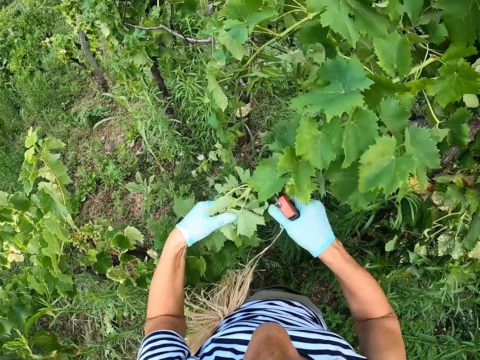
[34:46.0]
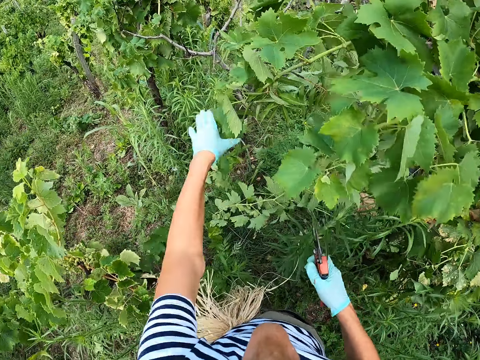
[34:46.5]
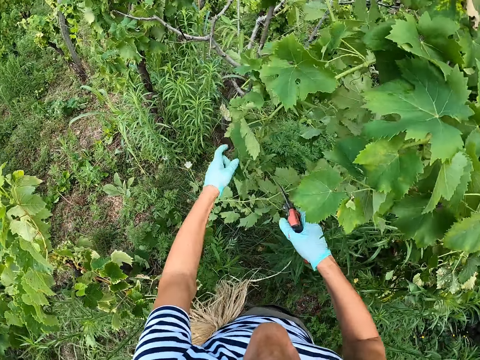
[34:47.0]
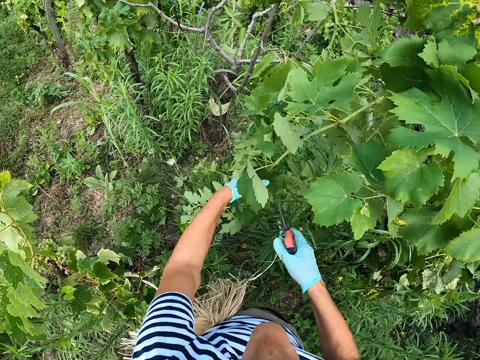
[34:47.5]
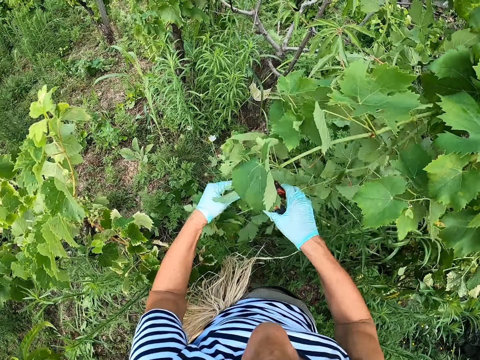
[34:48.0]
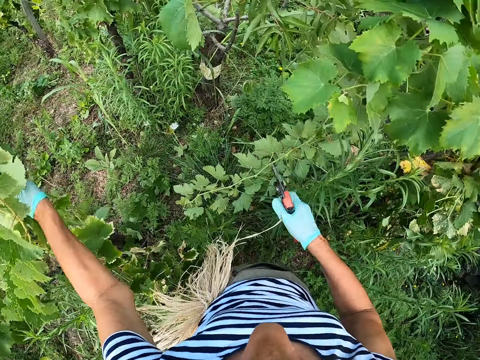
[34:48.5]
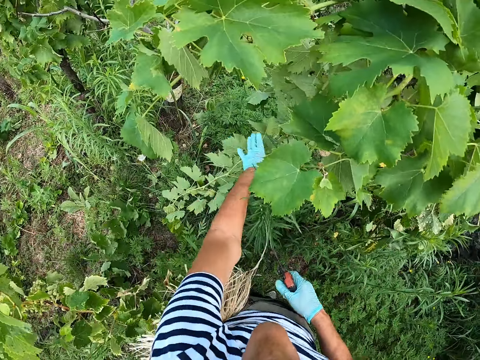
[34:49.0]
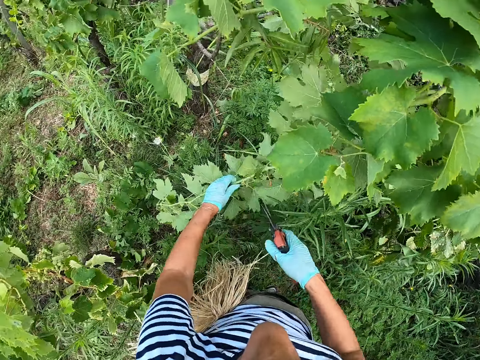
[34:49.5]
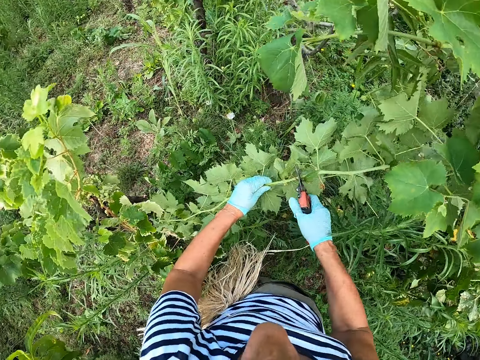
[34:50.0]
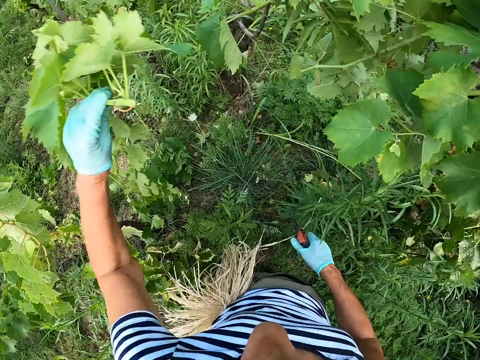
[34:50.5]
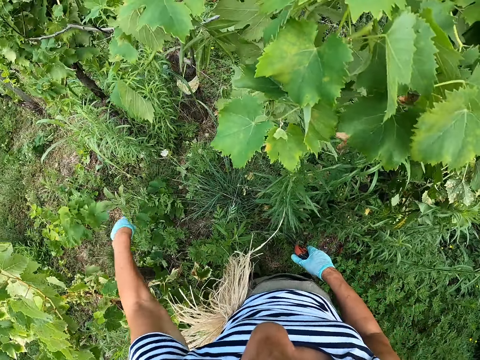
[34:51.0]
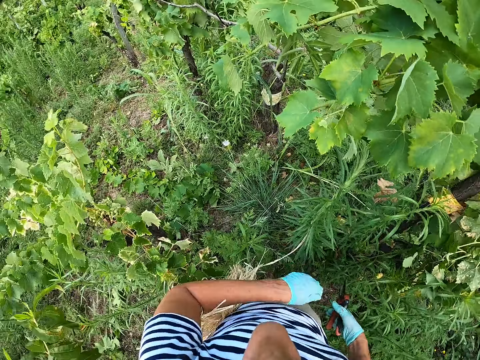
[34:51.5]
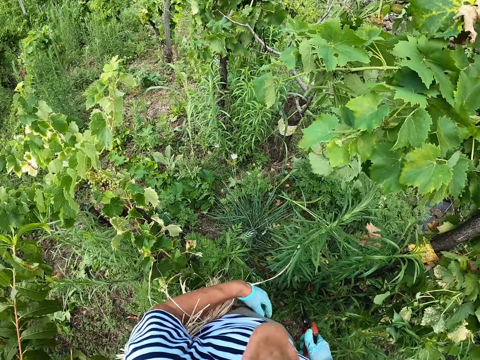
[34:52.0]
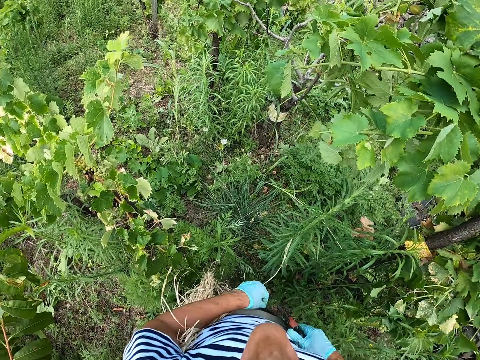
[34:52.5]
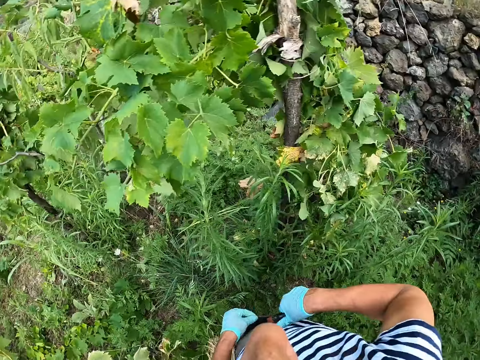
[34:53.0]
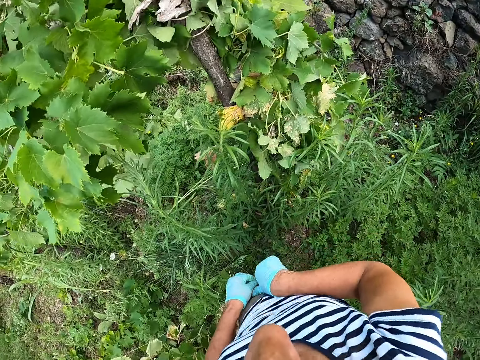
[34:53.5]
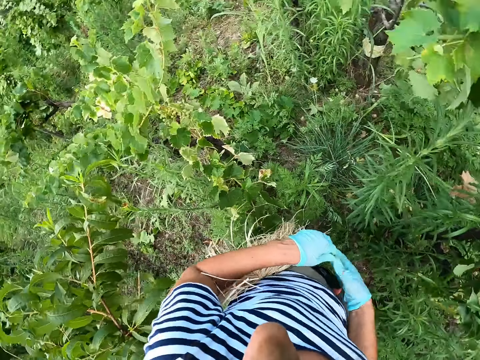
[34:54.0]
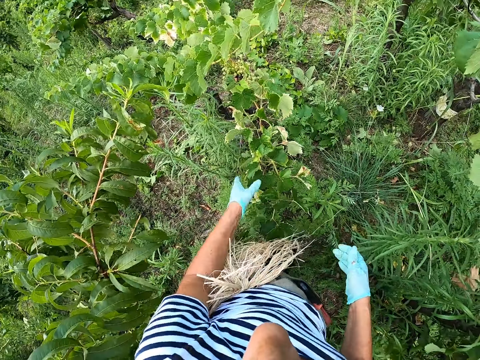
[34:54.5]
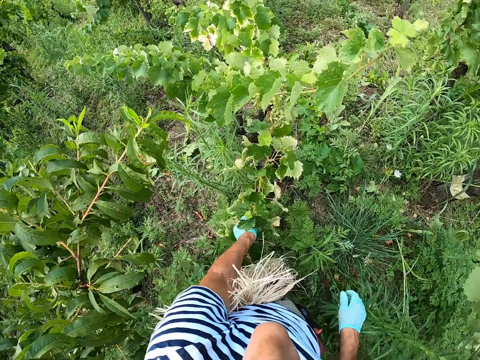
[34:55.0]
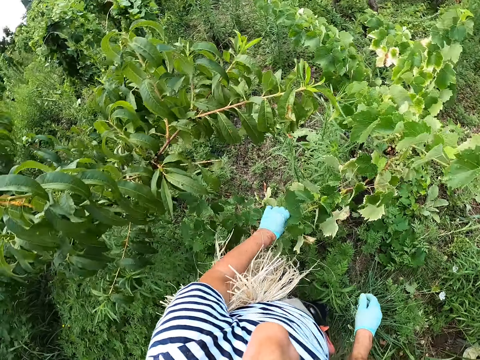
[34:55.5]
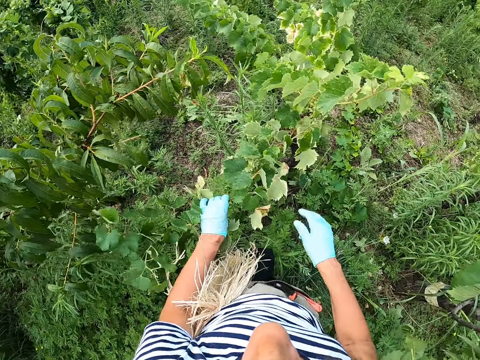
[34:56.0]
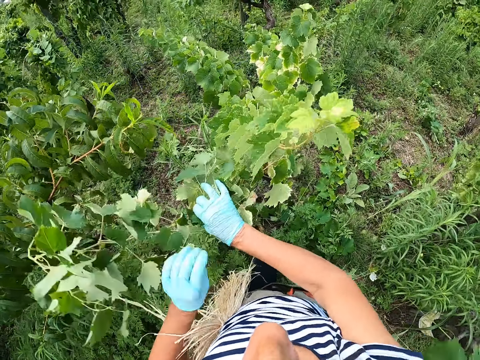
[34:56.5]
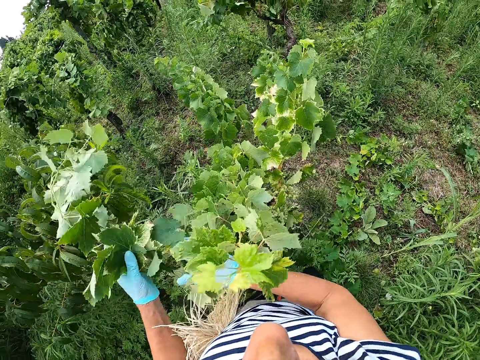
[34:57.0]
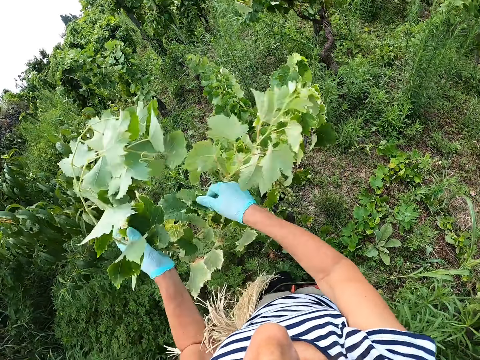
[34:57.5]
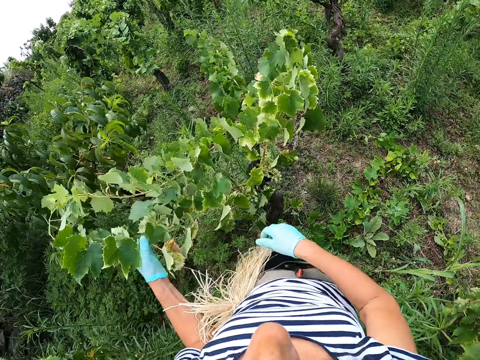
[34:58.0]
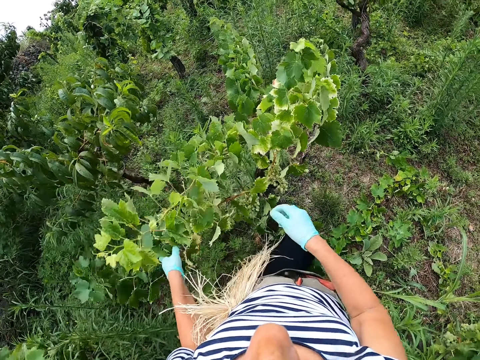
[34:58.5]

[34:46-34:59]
The camera wearer cuts the plant. They throw a piece of the plant down. They cut the plant. They throw a piece of the plant down. They put the pruning shears in the pocket. They hold the plant.

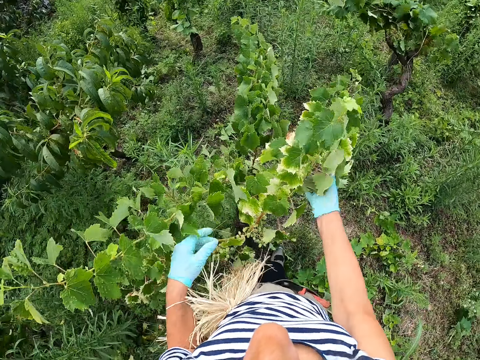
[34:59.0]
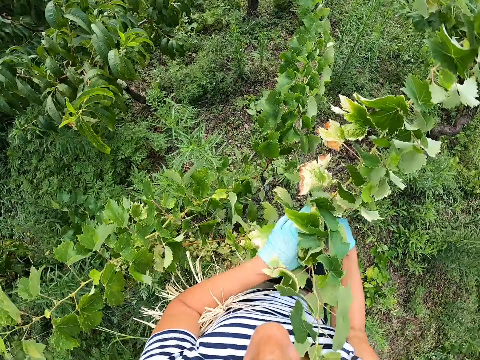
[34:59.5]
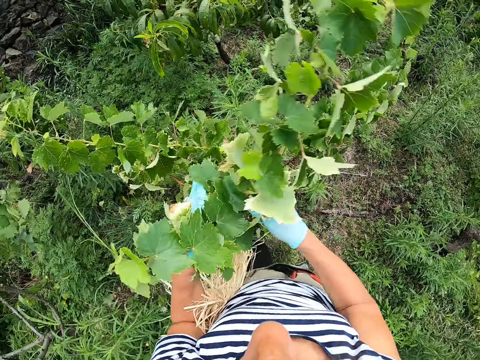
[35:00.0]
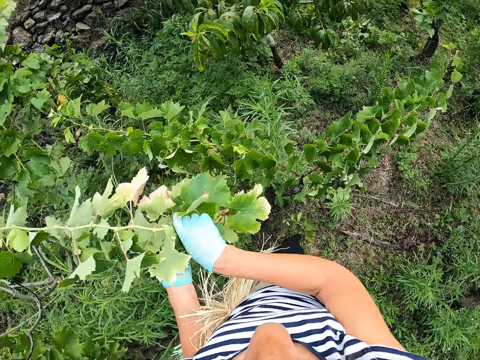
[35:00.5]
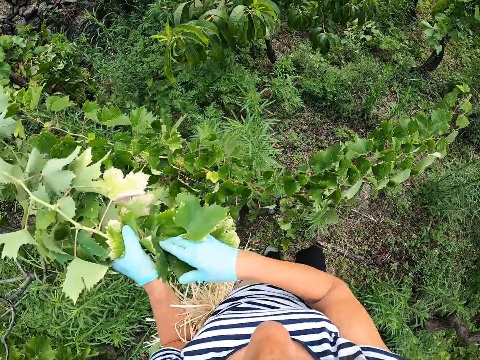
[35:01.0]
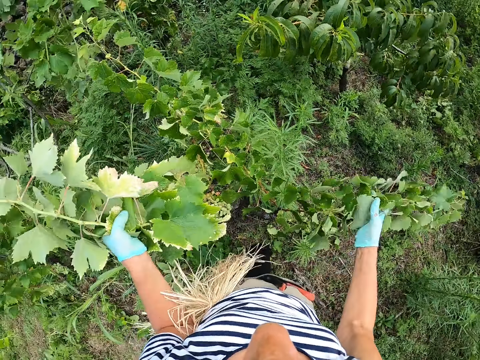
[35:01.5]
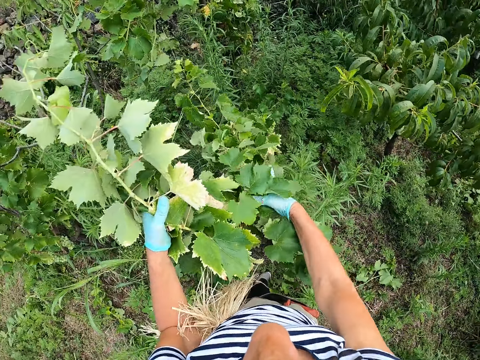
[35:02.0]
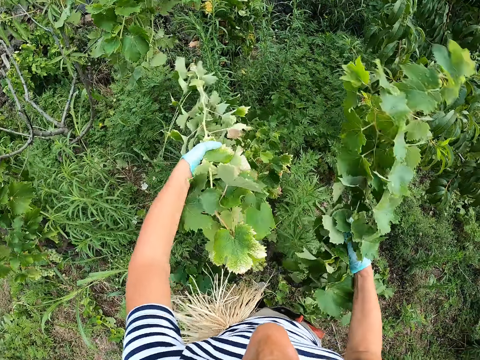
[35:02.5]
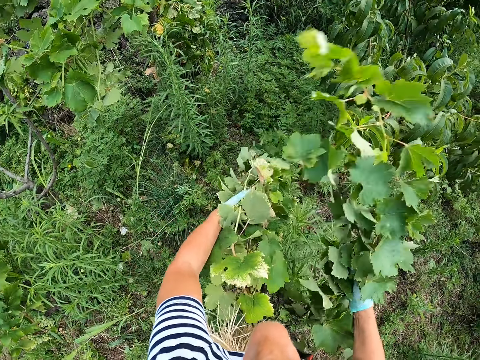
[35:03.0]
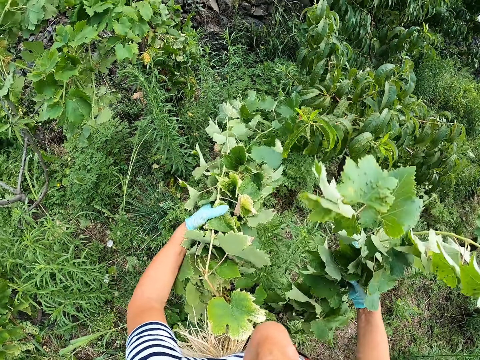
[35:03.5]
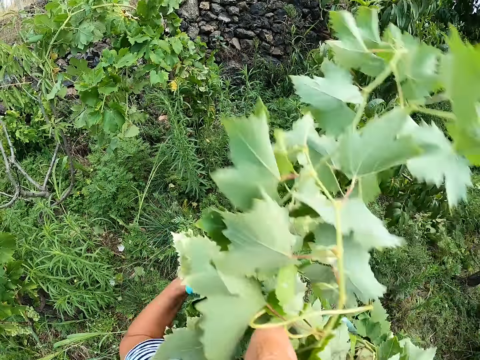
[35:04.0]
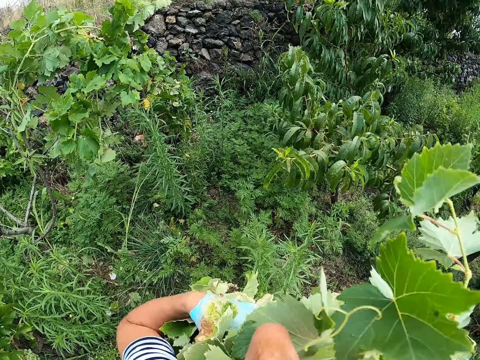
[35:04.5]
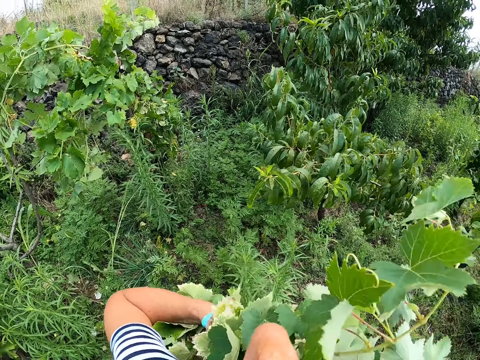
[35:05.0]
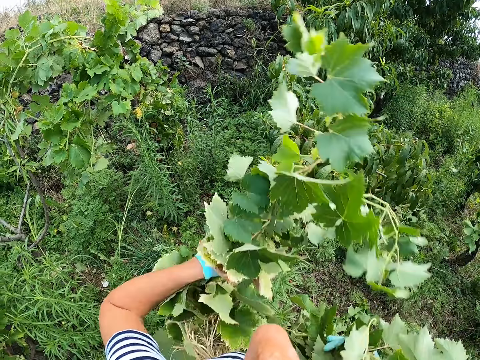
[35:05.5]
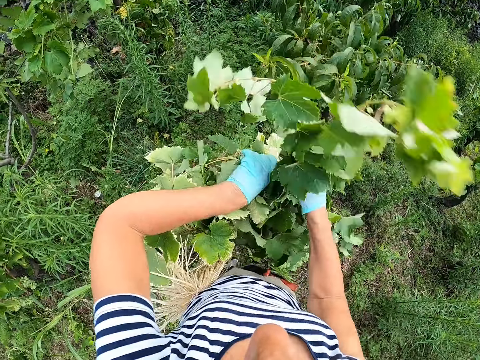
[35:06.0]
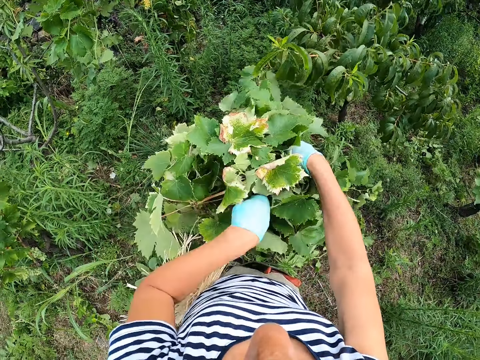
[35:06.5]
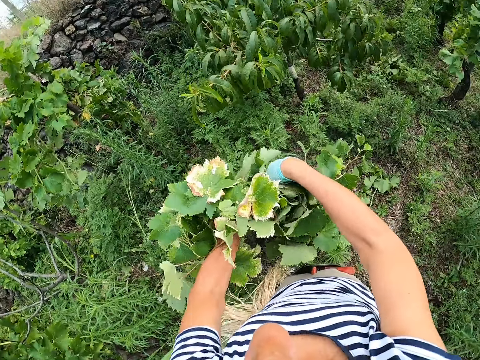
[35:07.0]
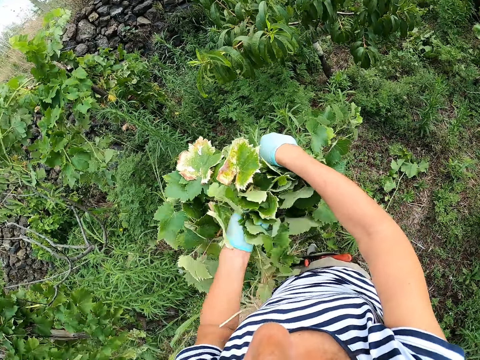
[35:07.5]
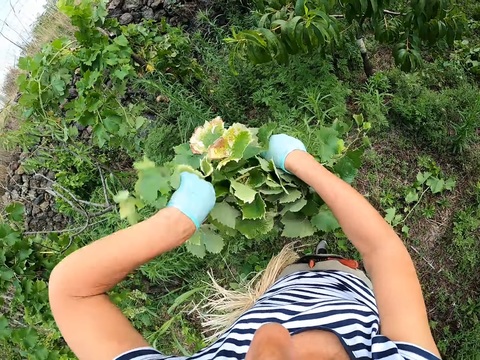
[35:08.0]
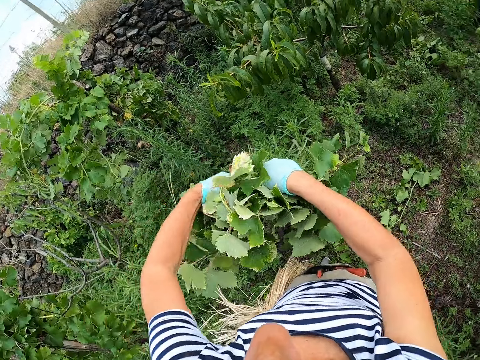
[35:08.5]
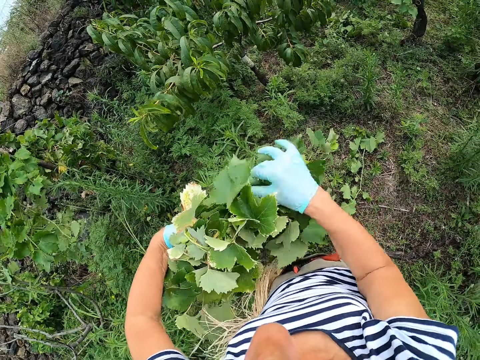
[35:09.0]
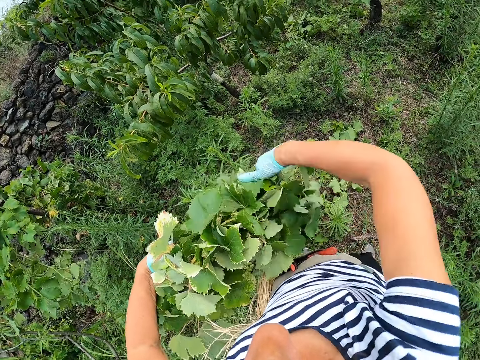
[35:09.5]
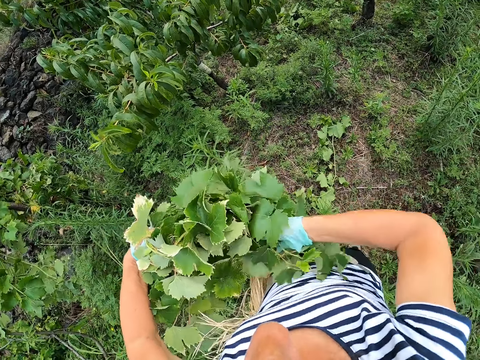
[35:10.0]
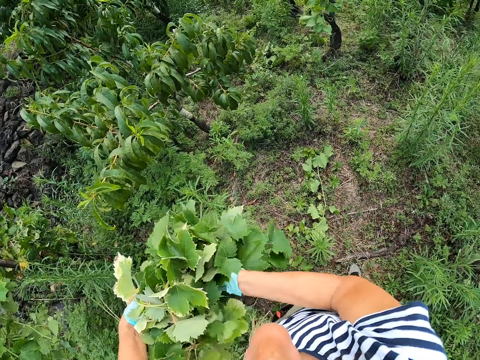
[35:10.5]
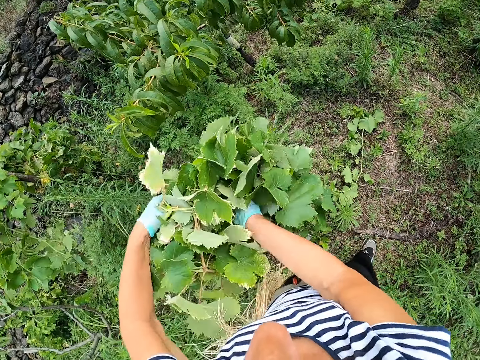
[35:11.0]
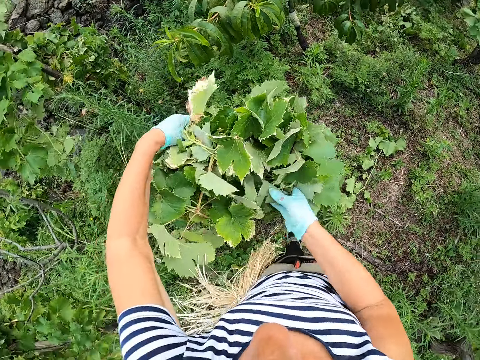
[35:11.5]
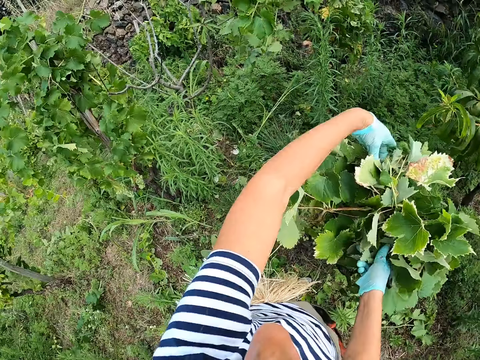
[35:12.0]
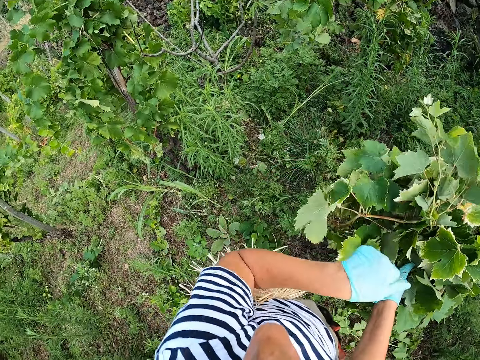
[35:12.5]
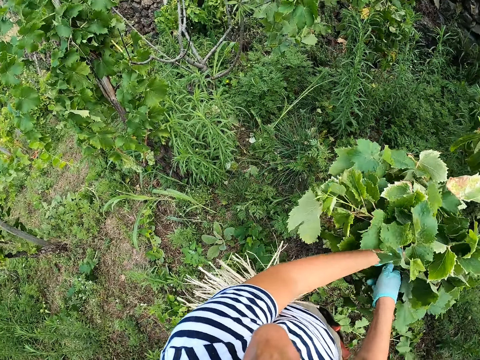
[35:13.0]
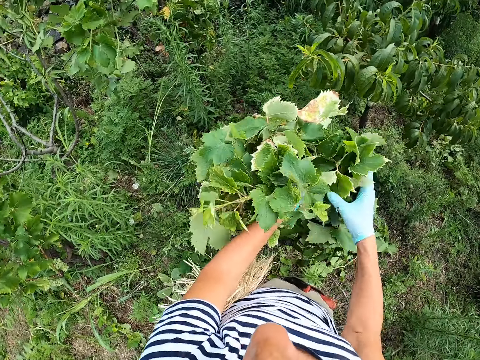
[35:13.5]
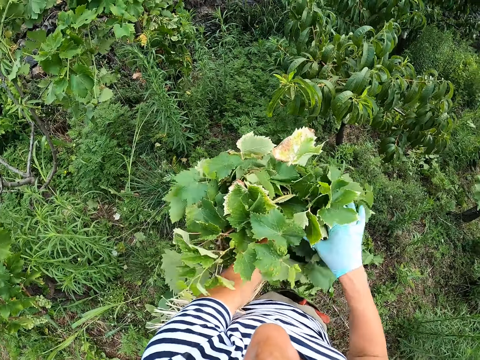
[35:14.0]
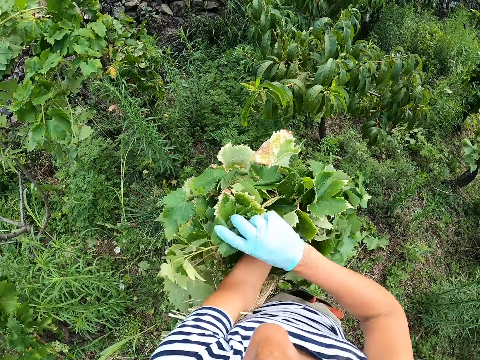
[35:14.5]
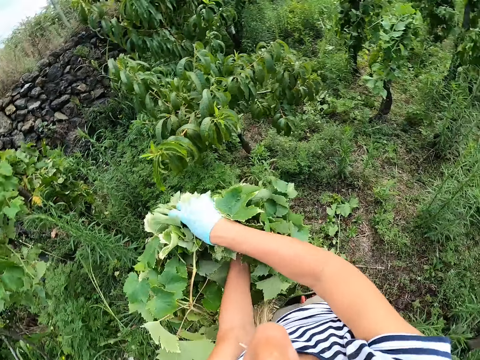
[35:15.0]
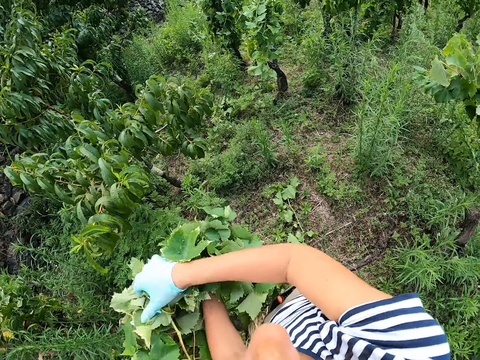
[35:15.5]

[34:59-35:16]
The camera wearer pulls leaves together.
